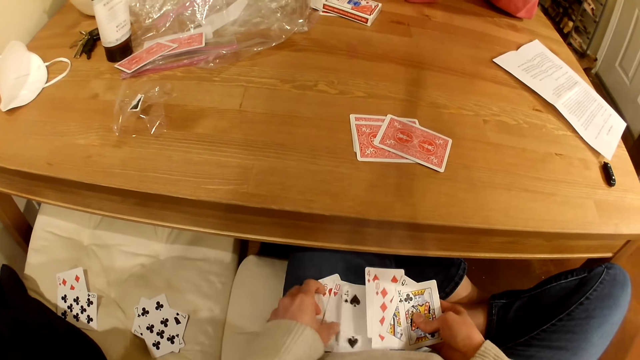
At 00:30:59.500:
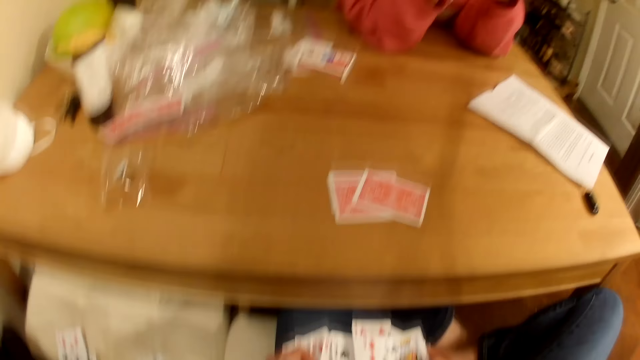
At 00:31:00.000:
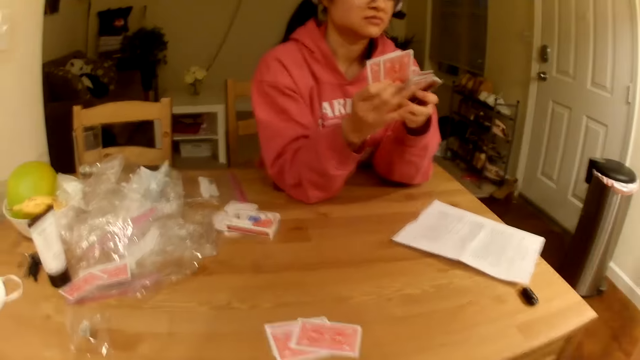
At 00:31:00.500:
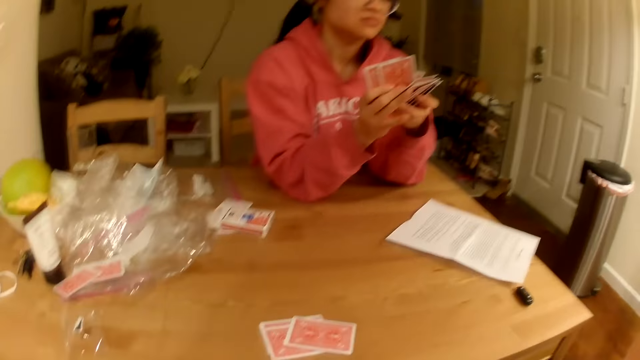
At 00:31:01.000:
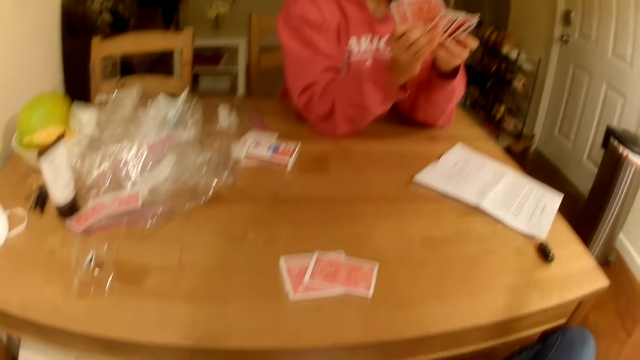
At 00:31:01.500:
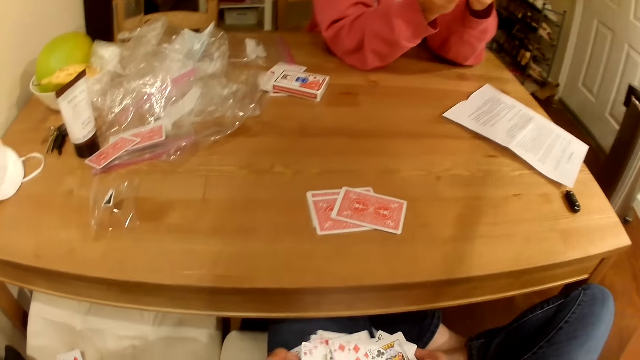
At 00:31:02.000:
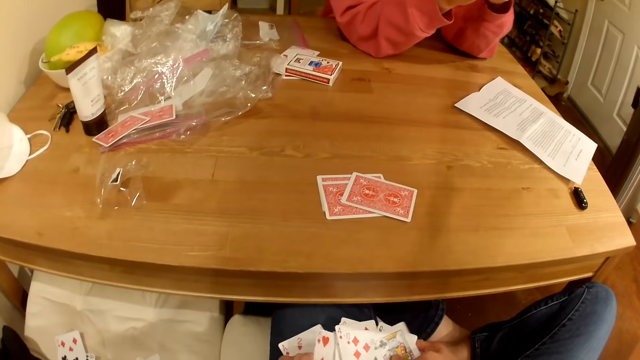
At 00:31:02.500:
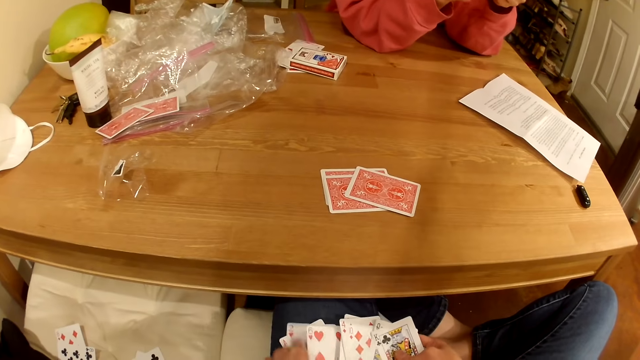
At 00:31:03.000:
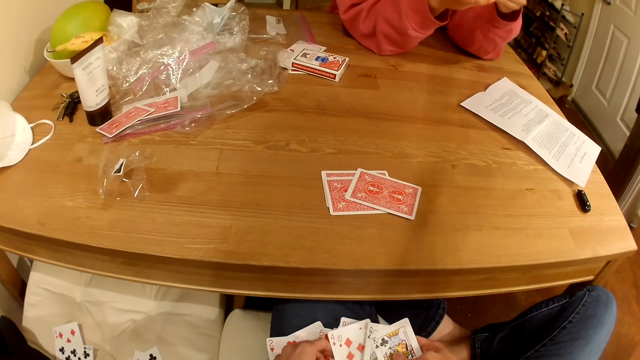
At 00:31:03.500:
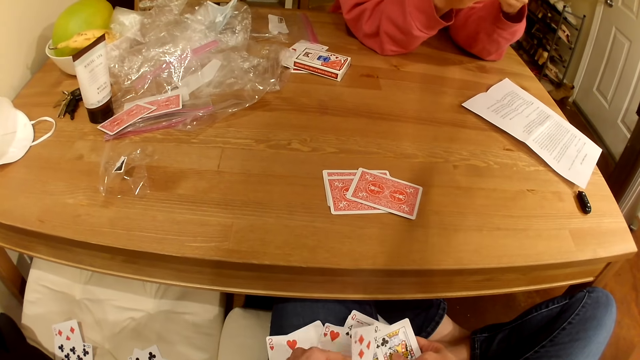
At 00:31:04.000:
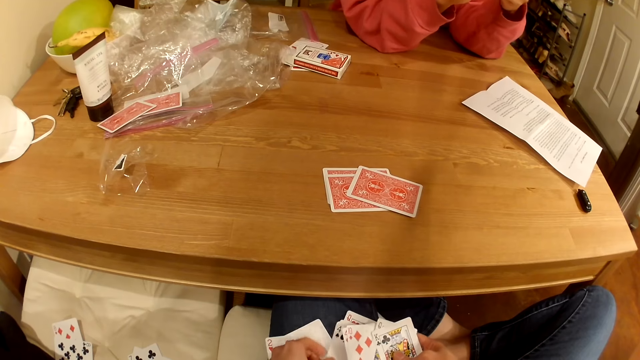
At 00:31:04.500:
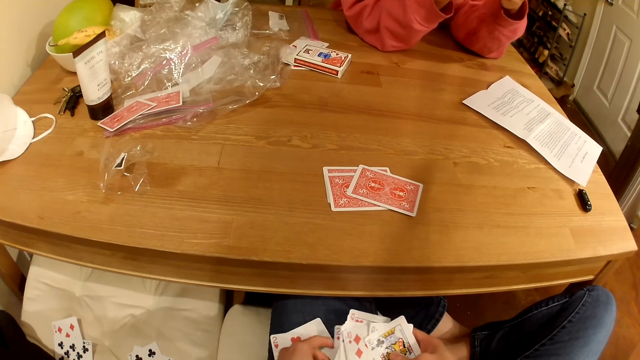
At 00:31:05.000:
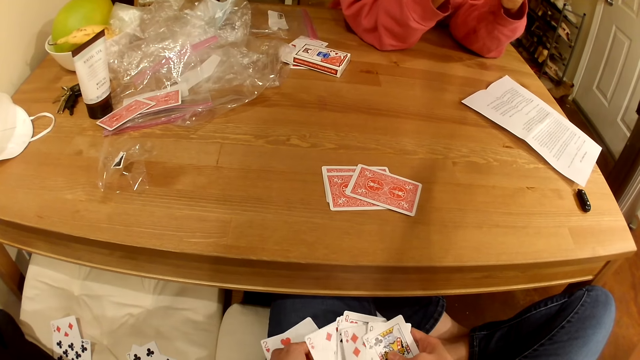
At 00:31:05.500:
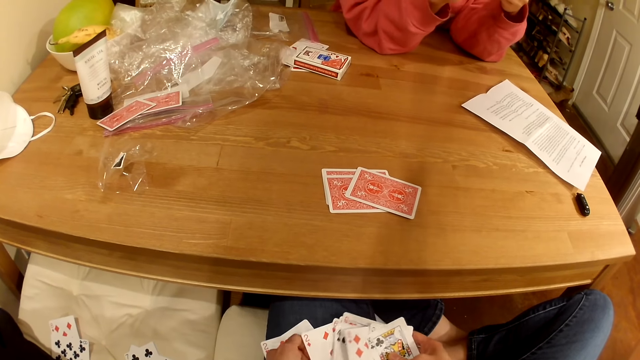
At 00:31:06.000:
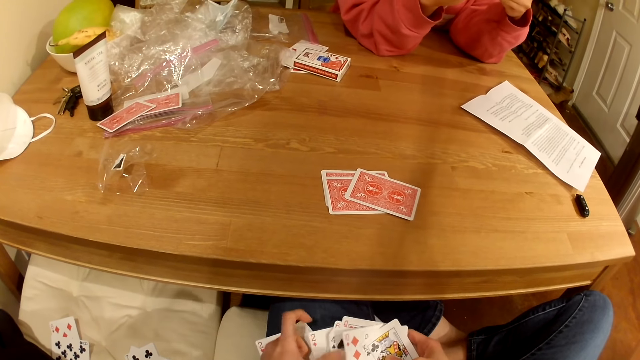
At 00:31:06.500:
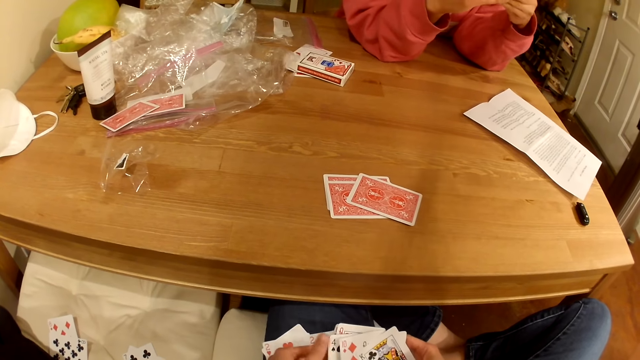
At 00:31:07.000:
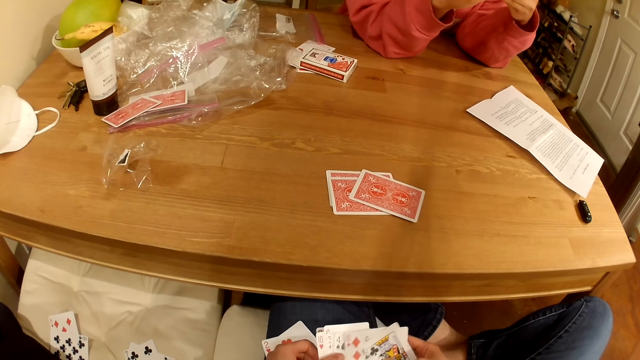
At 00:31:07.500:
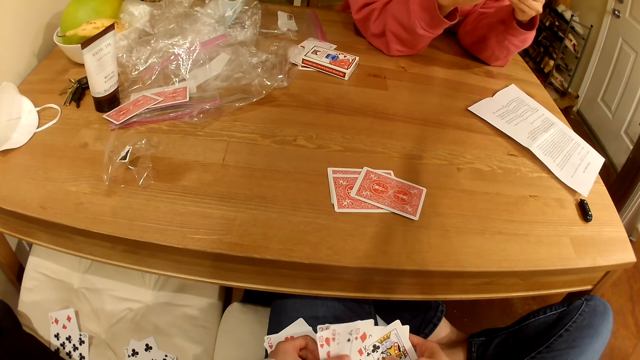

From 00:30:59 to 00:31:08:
A person shuffles playing cards.

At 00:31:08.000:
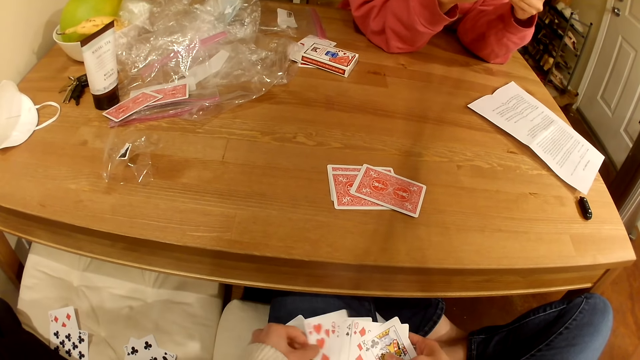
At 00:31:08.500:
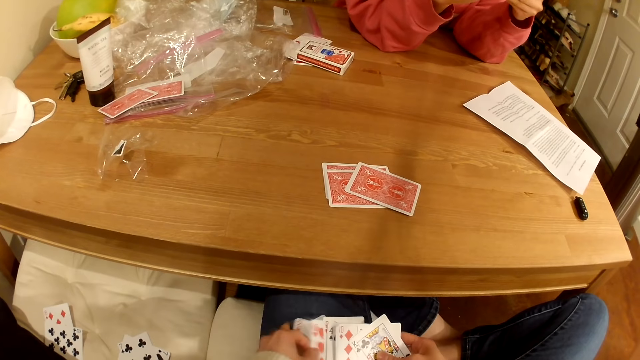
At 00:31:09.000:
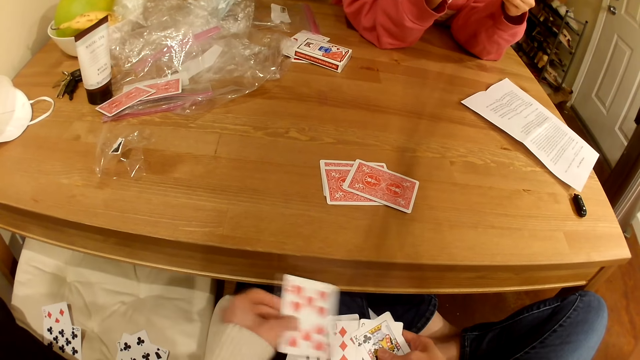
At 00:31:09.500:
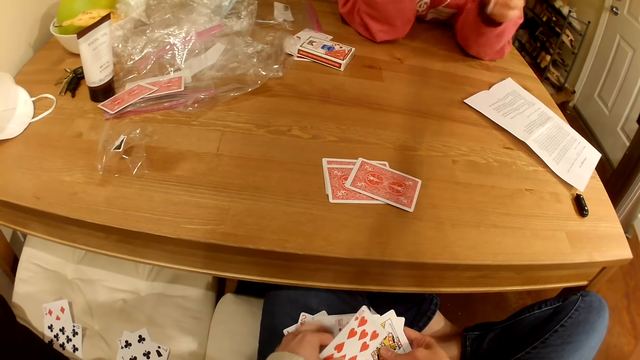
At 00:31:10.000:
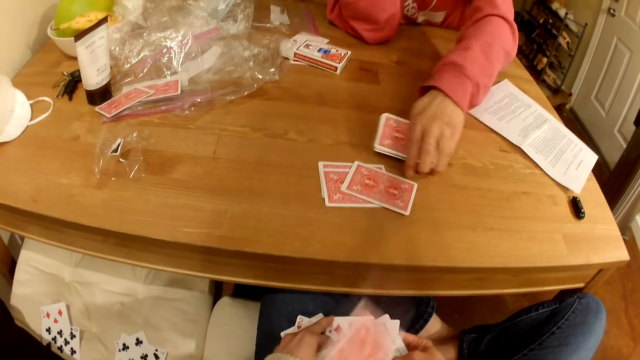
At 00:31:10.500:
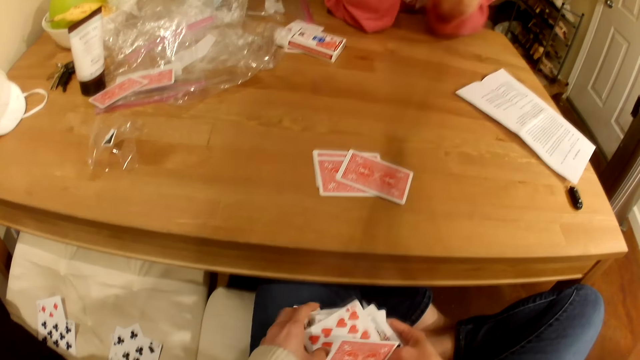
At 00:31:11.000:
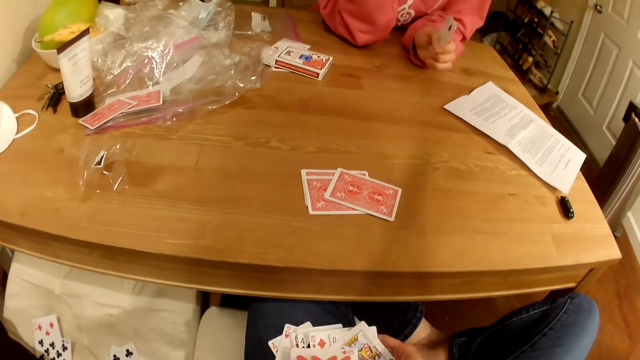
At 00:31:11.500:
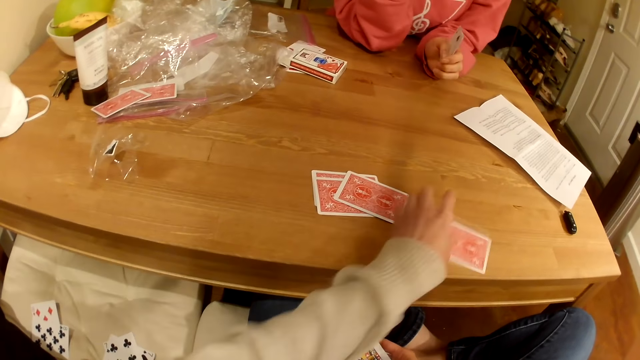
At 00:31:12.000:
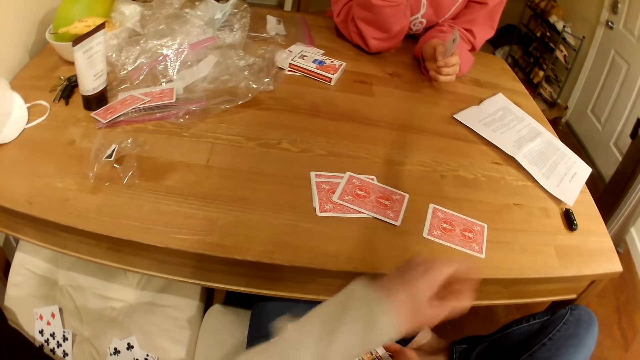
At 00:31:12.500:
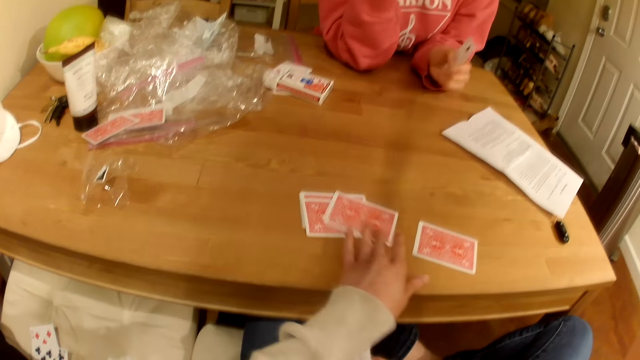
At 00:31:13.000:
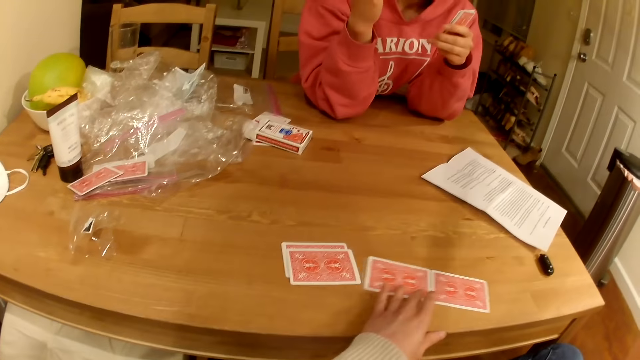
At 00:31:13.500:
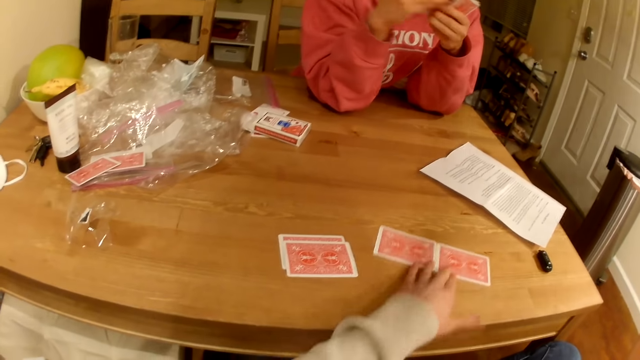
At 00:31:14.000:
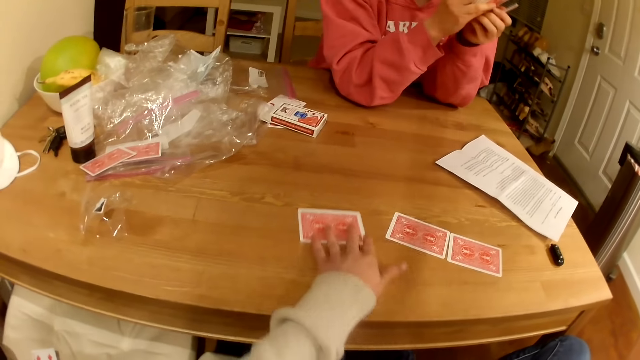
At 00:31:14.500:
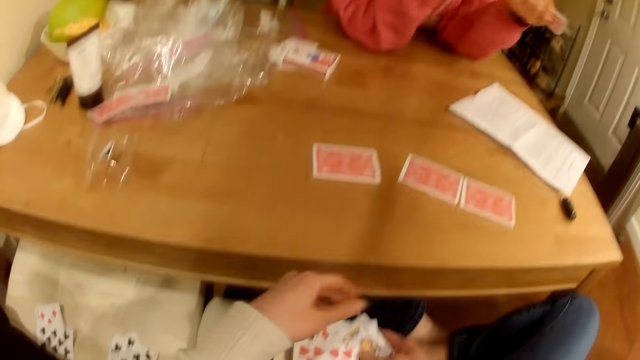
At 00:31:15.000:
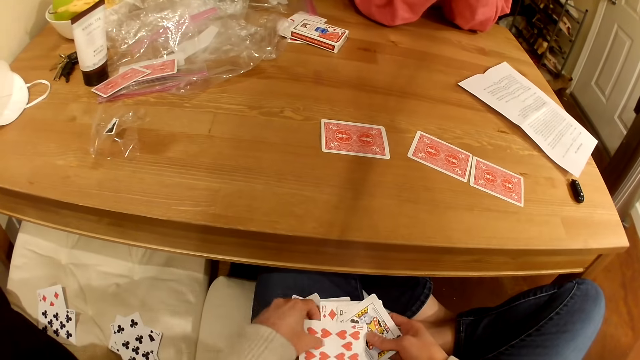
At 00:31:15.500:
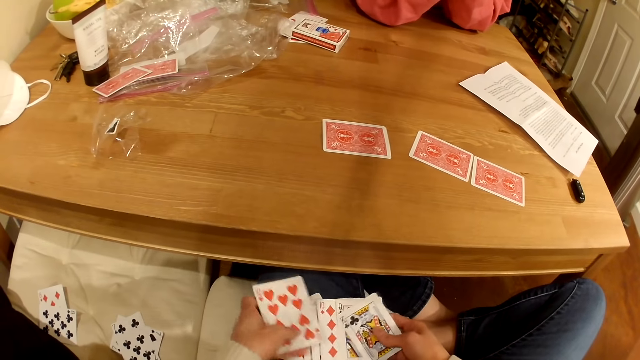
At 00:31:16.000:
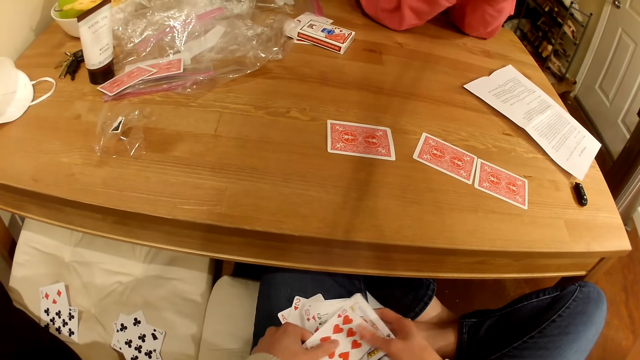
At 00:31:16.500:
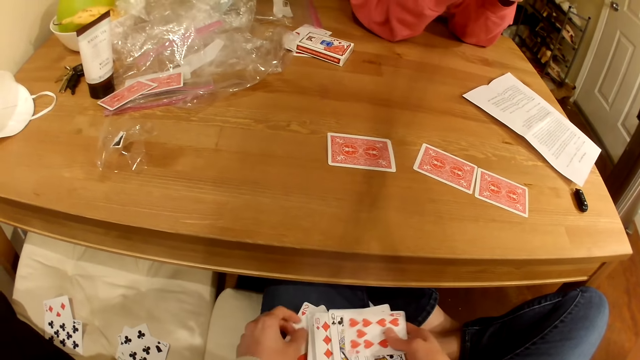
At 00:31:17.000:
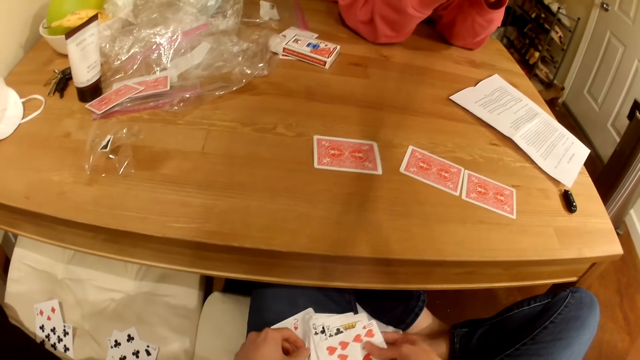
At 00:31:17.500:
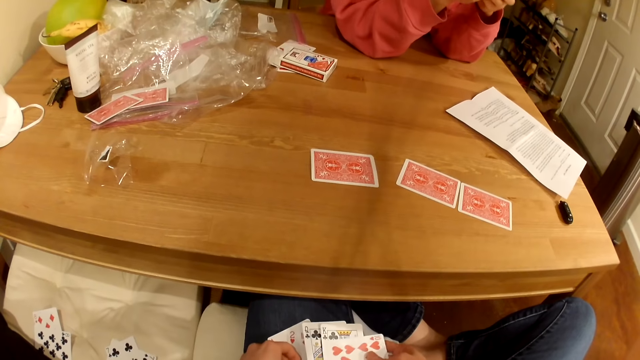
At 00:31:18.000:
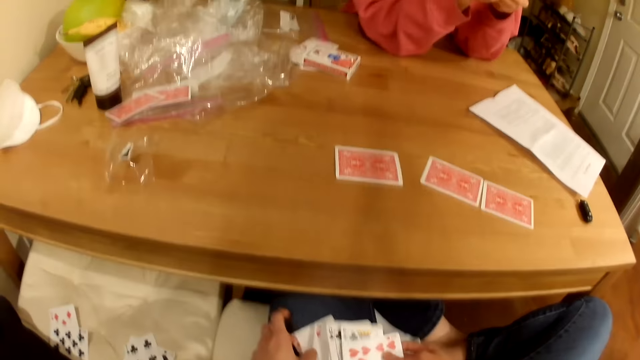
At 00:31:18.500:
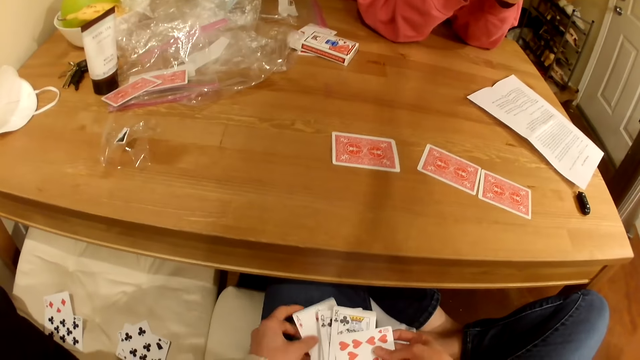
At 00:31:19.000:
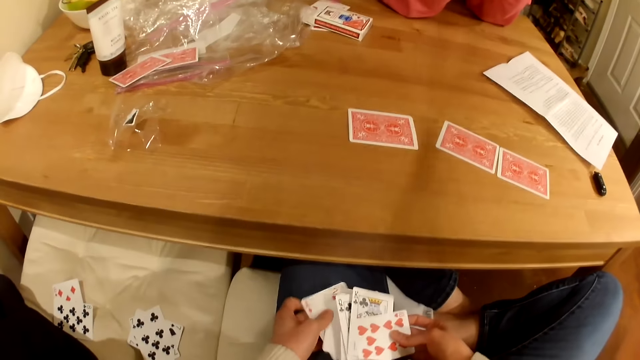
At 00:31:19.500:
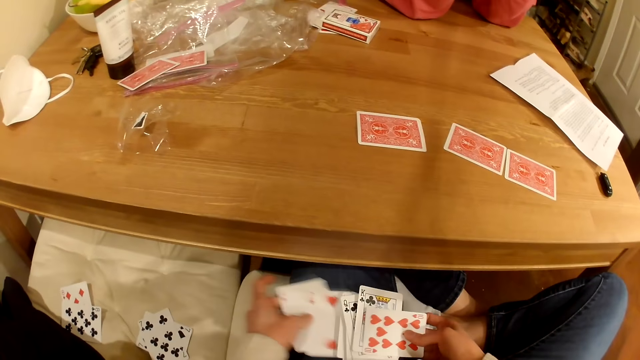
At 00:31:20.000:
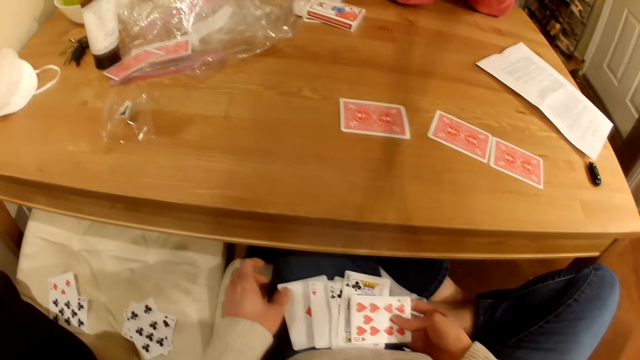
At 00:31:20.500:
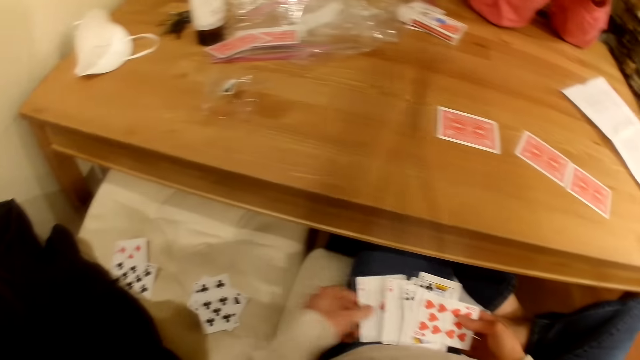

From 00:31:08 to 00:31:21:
A person throws playing cards at the camera wearer. The camera wearer places the playing cards on the table. They move the playing cards on the table, talk with the person, and shuffle the playing cards.
